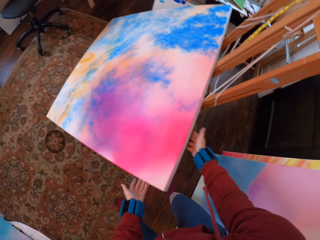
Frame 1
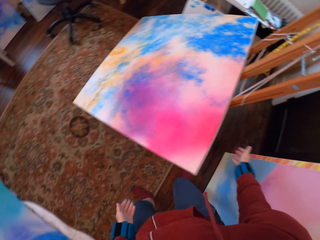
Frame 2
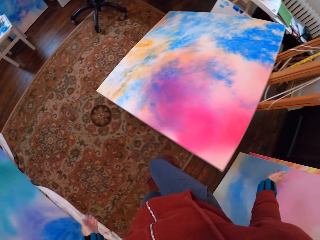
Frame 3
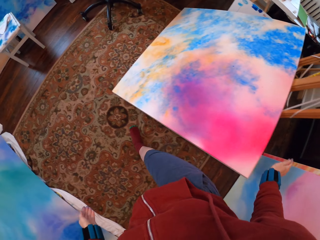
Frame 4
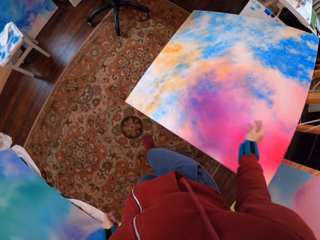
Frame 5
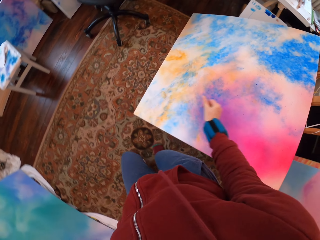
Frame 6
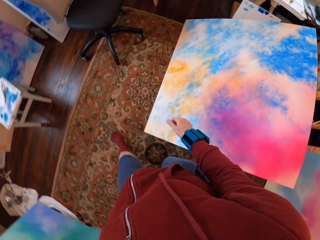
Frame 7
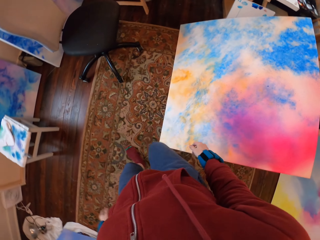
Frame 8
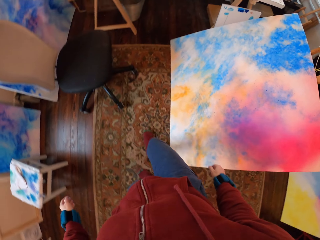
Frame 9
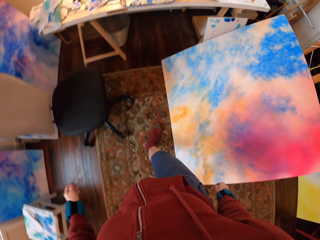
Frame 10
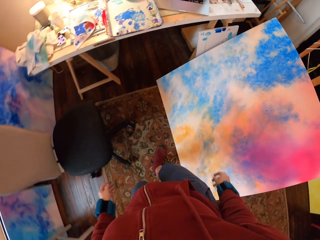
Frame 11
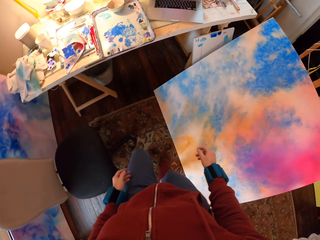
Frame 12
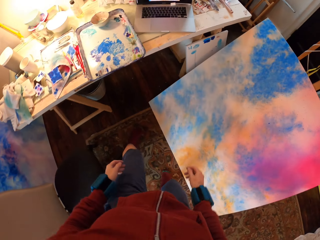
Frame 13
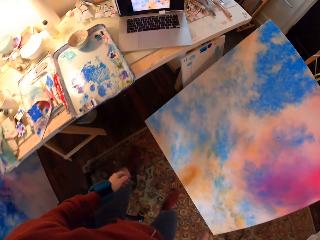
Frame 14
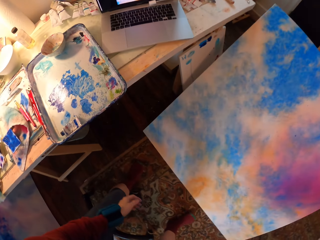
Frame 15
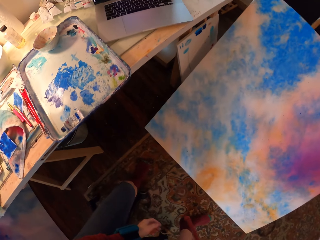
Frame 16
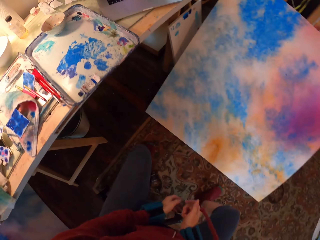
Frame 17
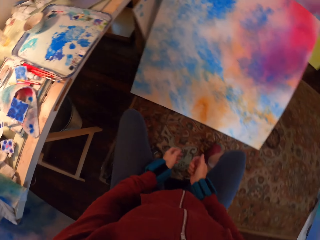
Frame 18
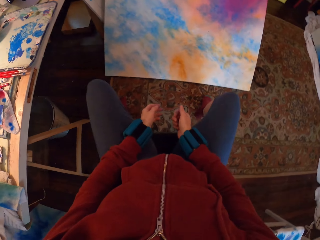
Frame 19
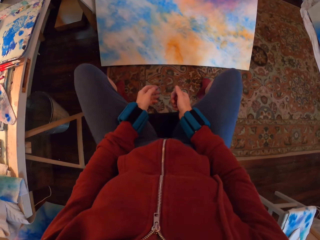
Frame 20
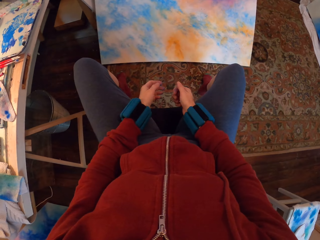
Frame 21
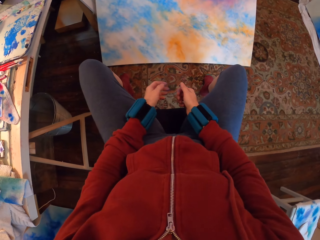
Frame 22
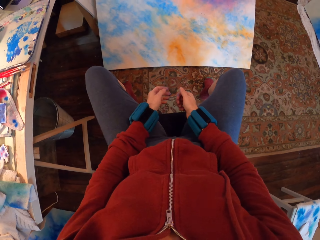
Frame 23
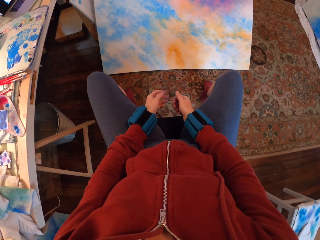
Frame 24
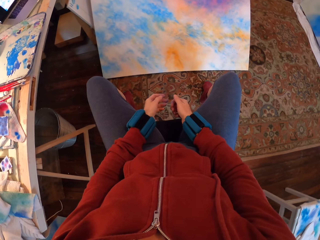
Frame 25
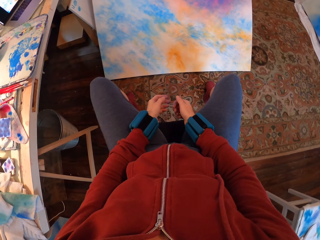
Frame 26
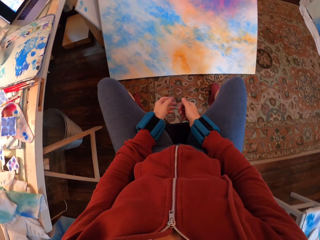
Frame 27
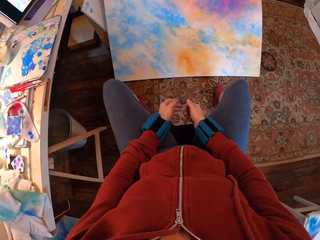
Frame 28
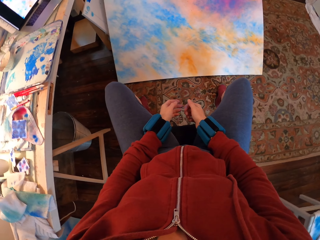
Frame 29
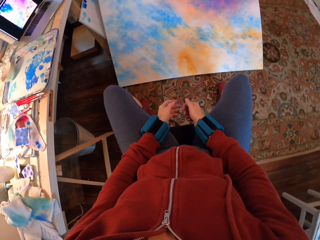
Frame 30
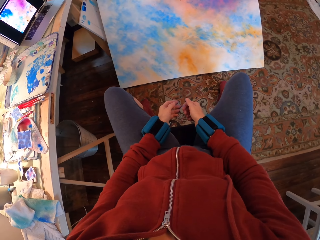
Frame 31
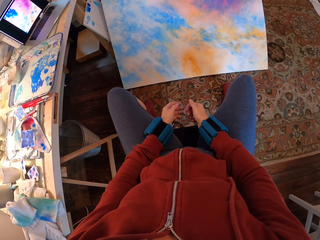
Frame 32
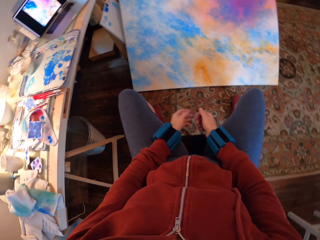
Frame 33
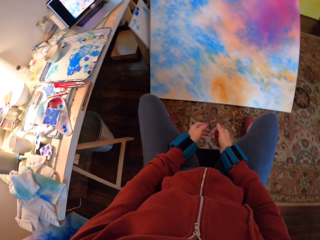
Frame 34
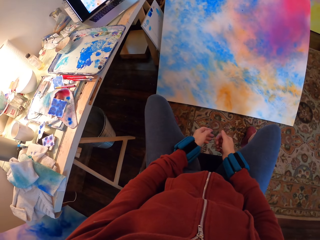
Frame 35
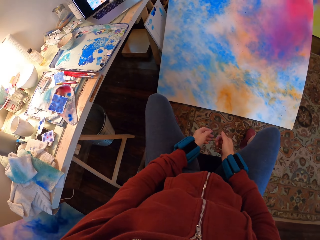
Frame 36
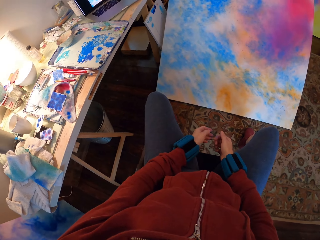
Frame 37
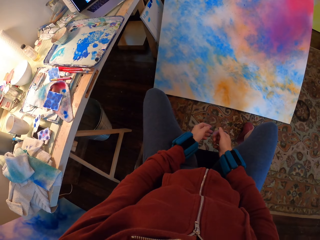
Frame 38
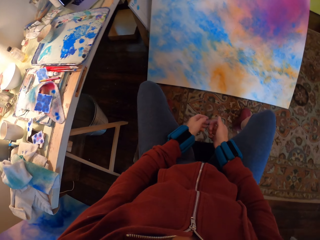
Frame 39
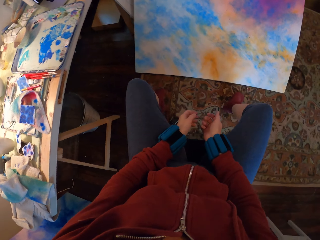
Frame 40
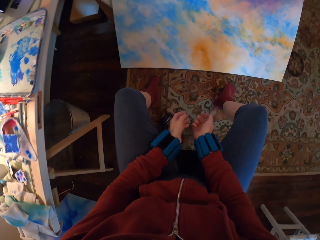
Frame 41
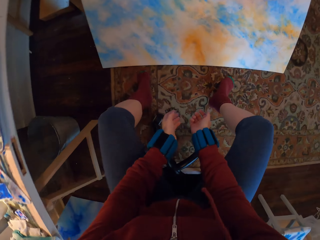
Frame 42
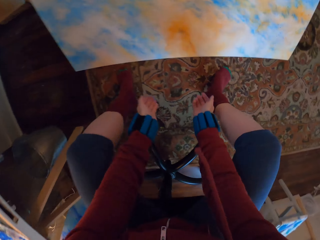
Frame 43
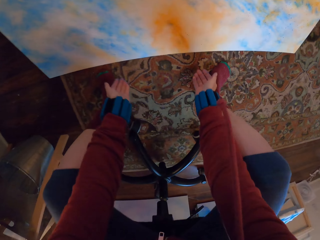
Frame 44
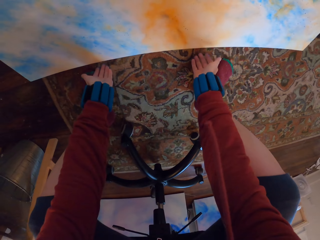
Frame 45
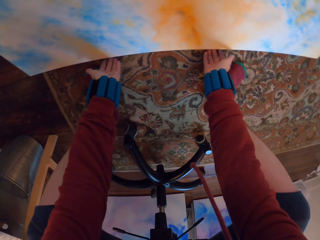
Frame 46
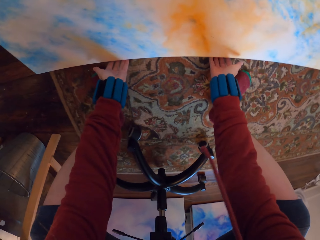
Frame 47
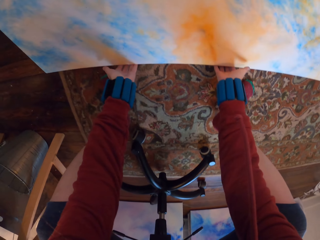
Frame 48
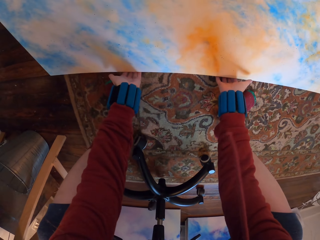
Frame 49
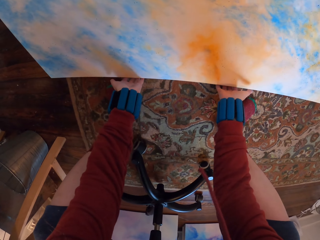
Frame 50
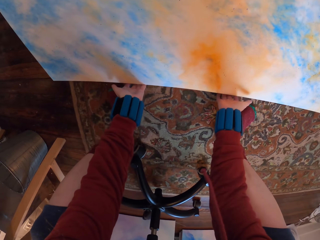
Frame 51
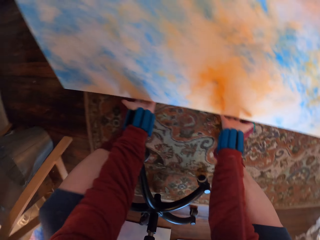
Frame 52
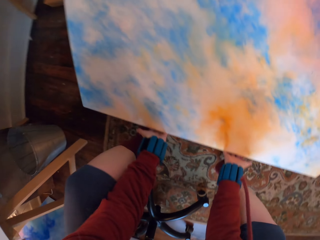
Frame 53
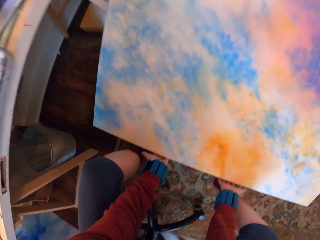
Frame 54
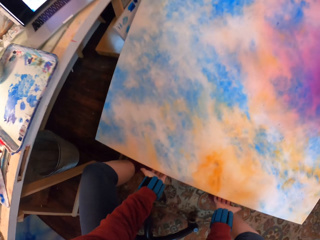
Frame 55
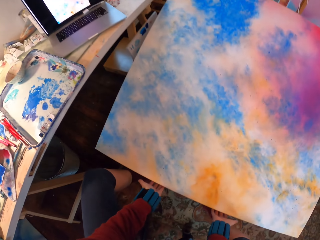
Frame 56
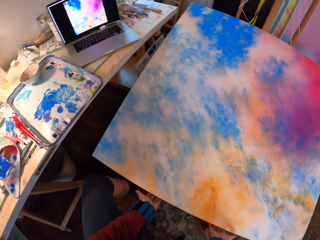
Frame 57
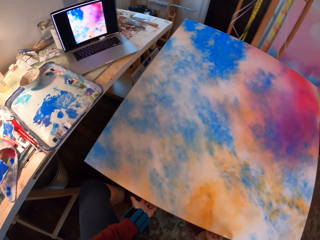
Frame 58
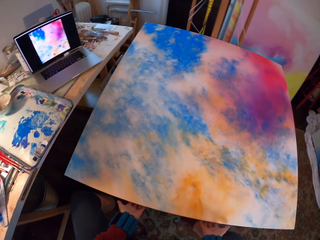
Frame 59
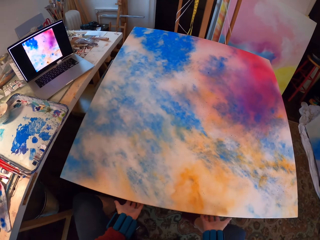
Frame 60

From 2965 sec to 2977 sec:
The camera wearer walks around. They sit on the chair. They look at the painting. They lift the painting from the floor.

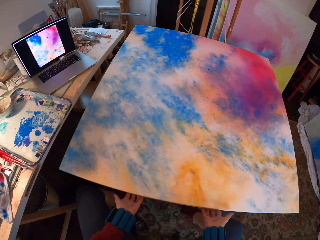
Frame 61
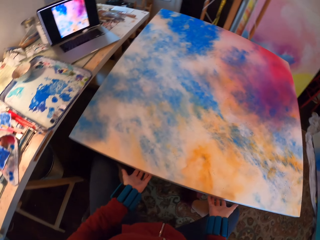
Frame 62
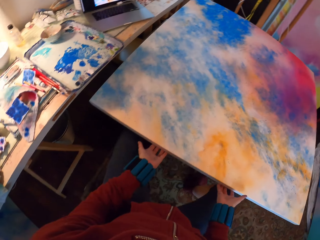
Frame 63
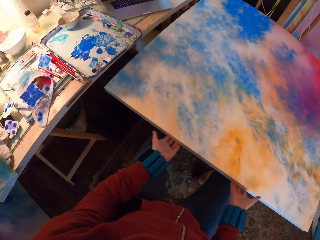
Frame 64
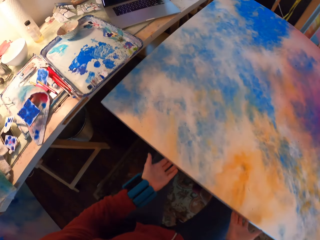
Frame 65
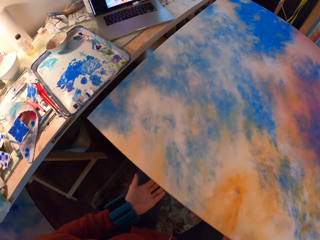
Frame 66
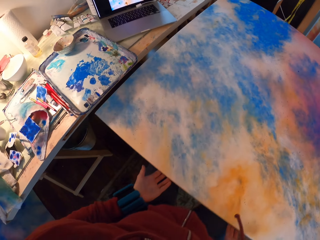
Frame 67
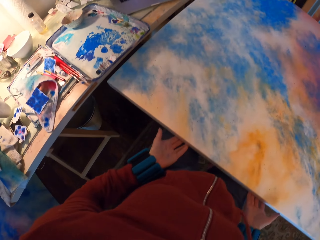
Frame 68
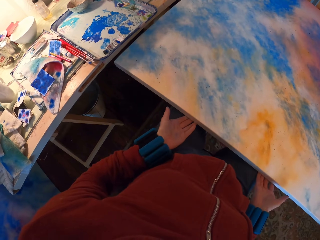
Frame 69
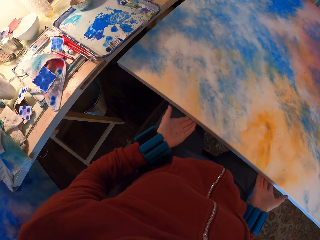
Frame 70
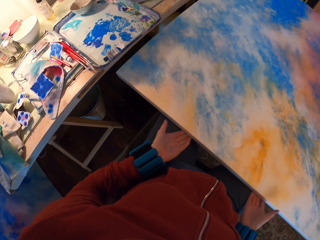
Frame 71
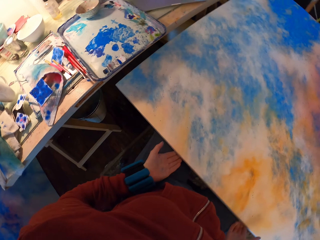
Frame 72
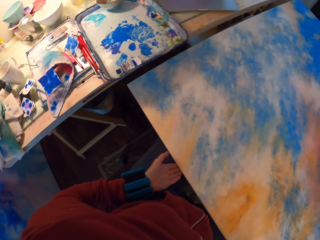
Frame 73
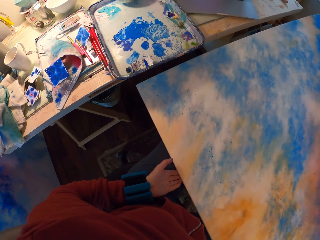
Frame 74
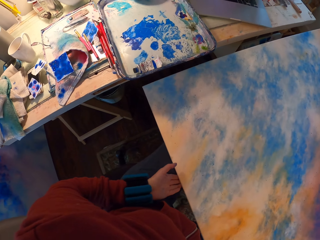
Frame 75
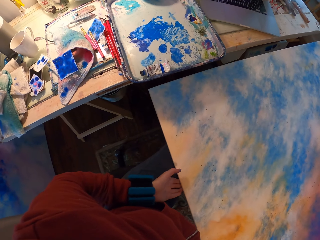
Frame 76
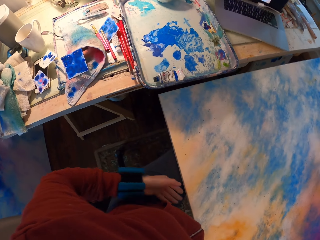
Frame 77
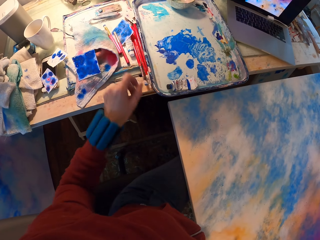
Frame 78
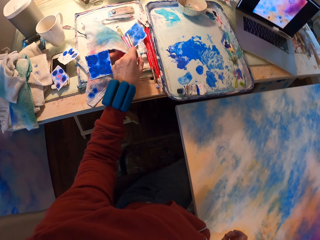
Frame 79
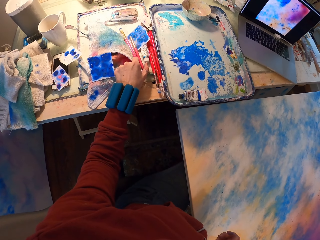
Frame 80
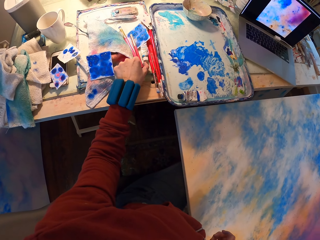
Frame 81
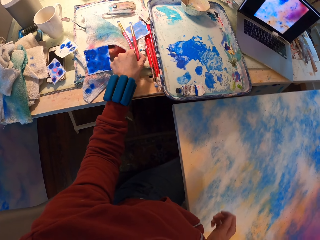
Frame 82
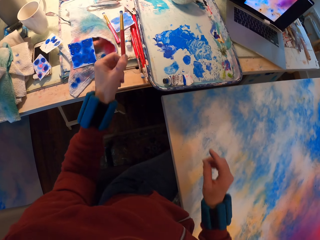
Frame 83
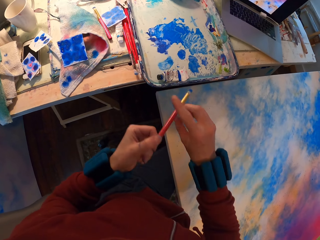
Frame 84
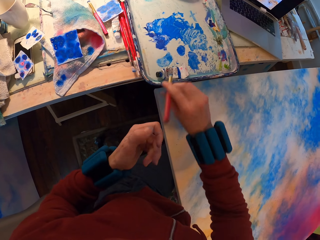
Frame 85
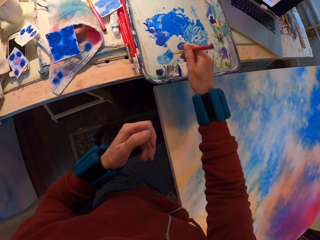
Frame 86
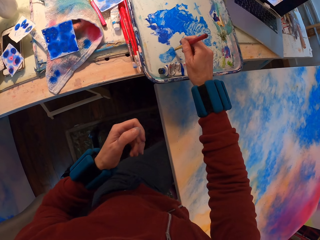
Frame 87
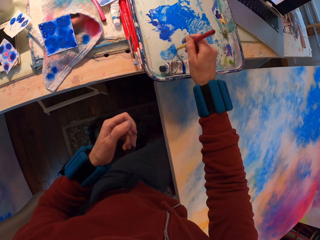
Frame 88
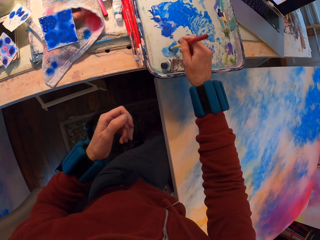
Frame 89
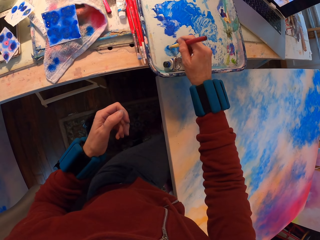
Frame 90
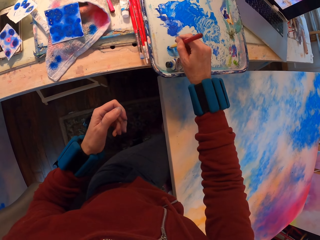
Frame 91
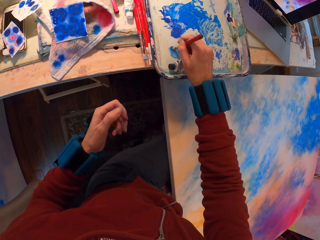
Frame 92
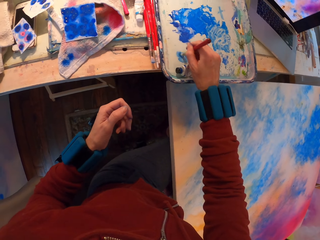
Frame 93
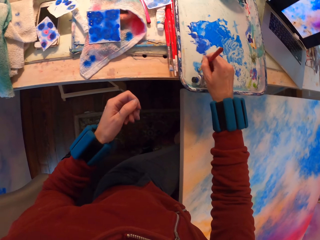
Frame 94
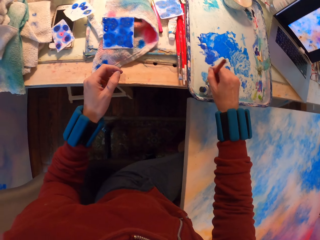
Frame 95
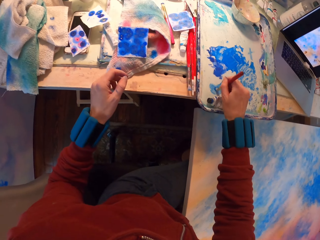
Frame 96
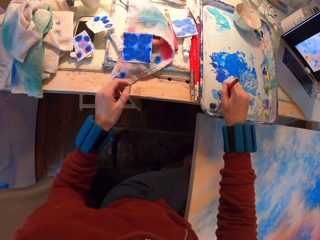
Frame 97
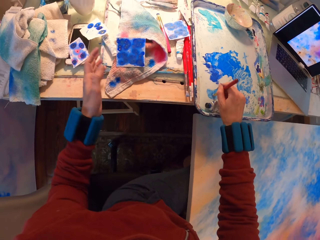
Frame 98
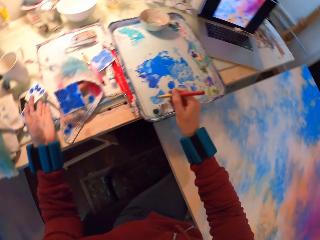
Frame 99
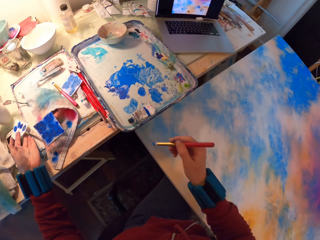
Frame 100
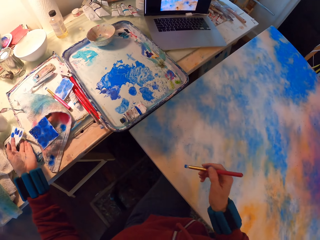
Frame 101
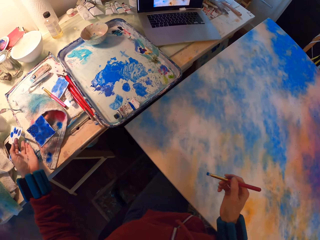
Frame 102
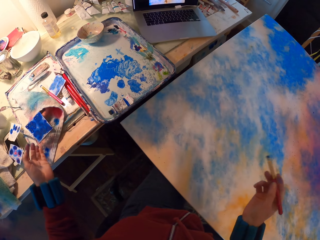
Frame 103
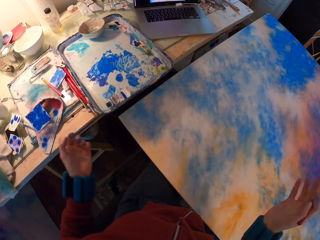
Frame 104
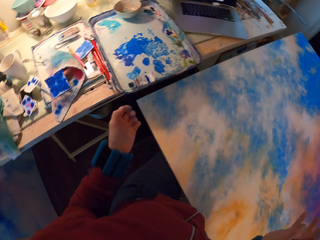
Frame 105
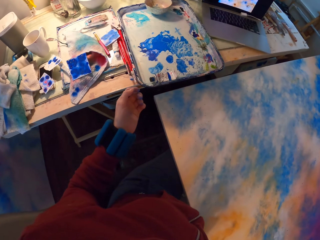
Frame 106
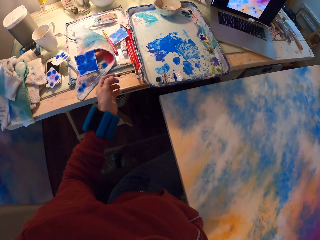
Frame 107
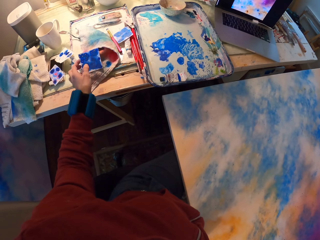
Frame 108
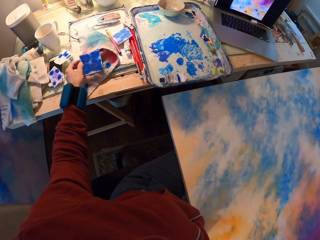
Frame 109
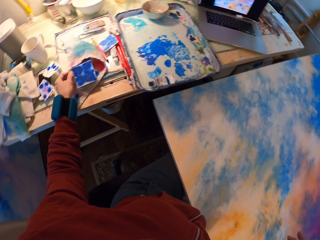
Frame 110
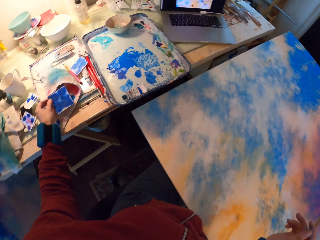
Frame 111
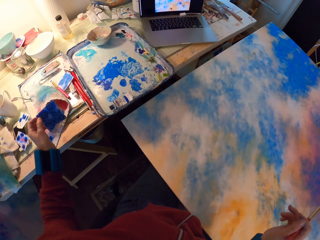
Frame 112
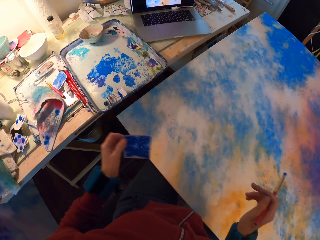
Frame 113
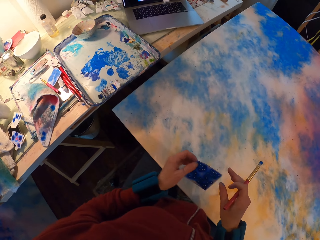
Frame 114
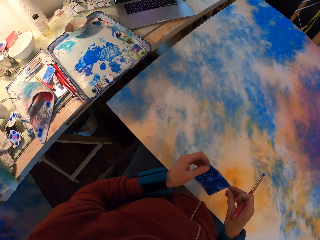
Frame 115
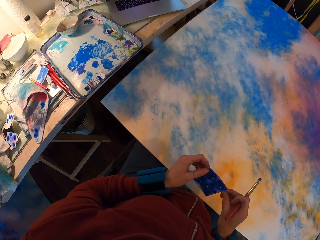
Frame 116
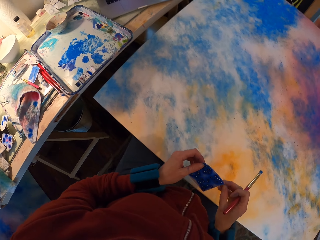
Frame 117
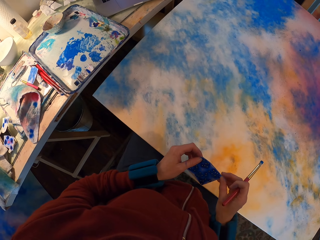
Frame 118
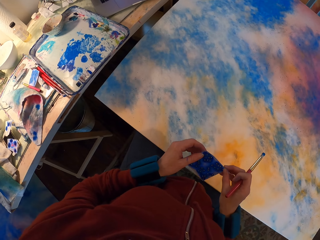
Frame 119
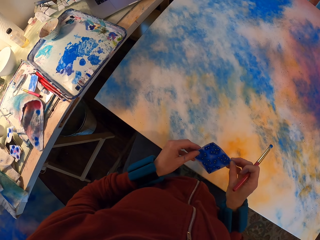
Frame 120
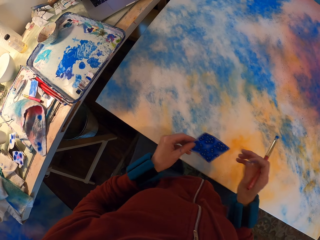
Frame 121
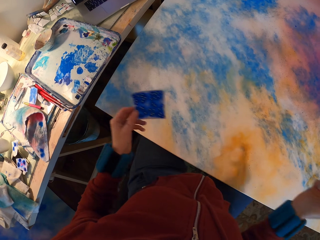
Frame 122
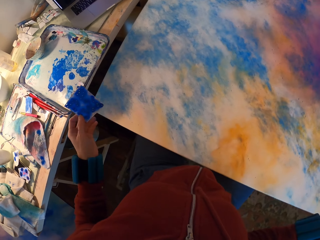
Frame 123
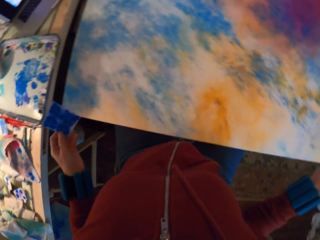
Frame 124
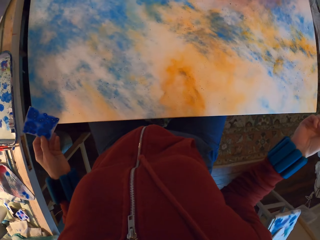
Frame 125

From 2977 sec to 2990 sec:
The camera wearer lifts the canvas and places it on his thighs. He picks the paint brush on the table. He rubs paint with the brush on the tray. He picks the watercolor paper on the table. He picks the watercolor paper on the table again.
